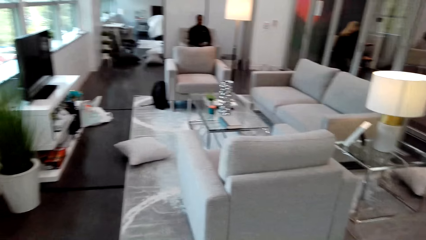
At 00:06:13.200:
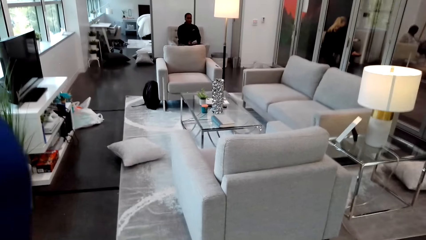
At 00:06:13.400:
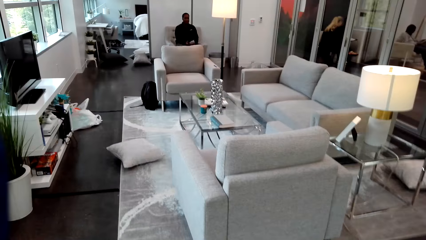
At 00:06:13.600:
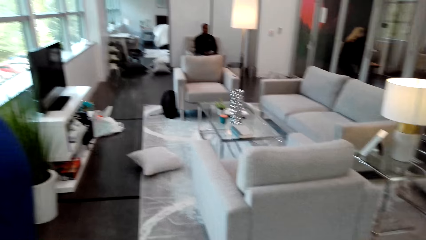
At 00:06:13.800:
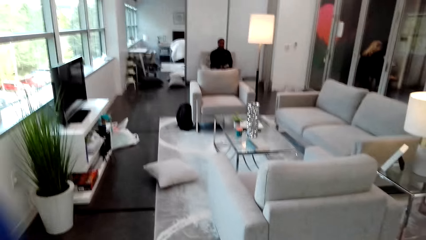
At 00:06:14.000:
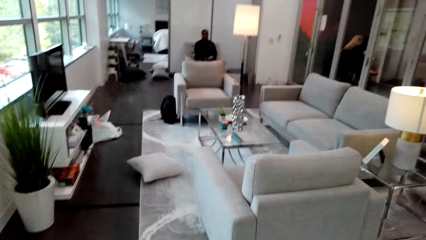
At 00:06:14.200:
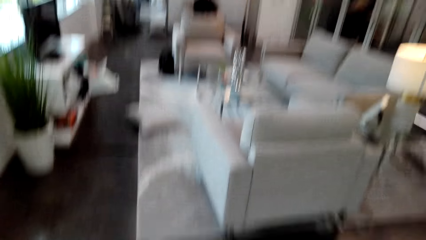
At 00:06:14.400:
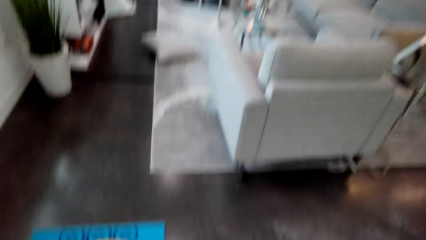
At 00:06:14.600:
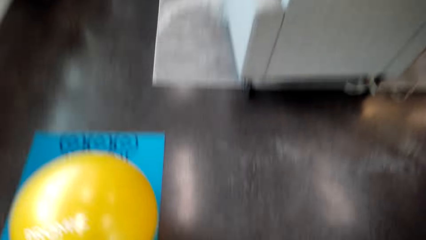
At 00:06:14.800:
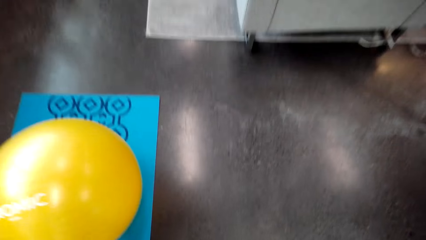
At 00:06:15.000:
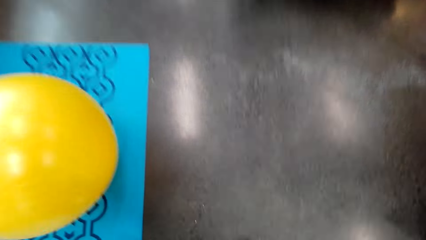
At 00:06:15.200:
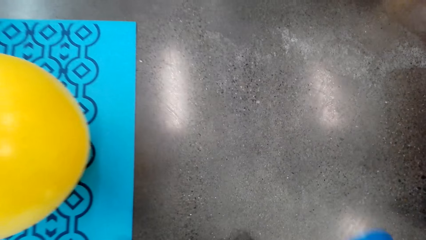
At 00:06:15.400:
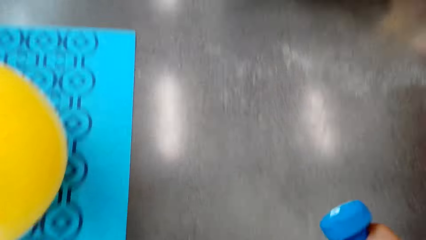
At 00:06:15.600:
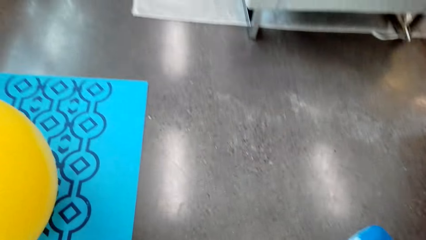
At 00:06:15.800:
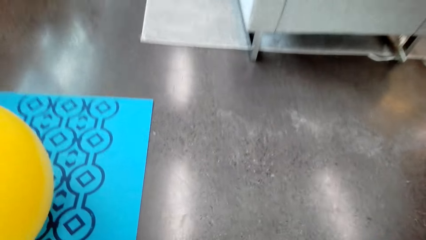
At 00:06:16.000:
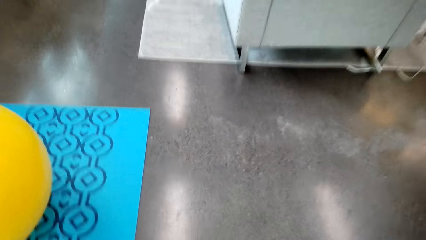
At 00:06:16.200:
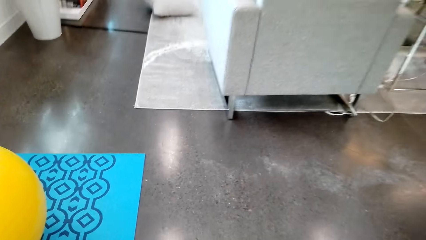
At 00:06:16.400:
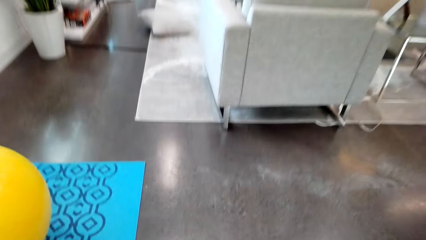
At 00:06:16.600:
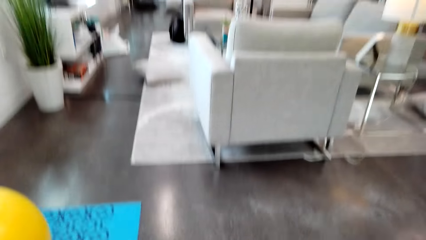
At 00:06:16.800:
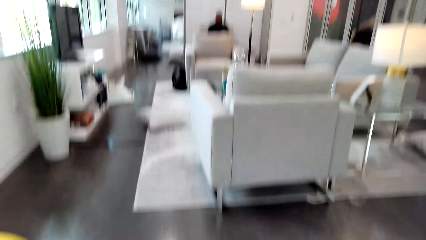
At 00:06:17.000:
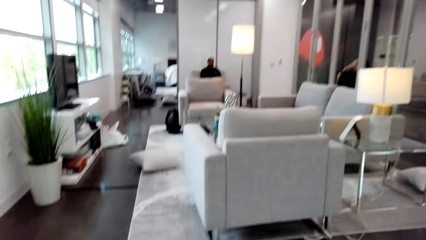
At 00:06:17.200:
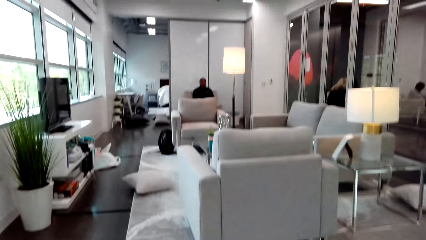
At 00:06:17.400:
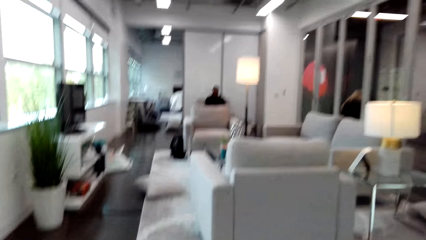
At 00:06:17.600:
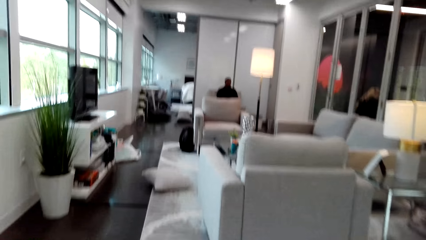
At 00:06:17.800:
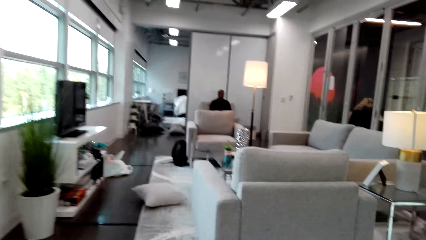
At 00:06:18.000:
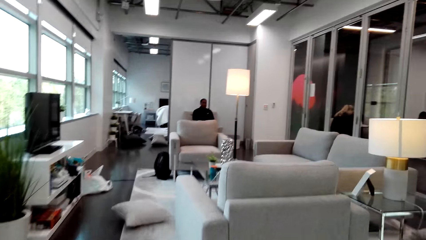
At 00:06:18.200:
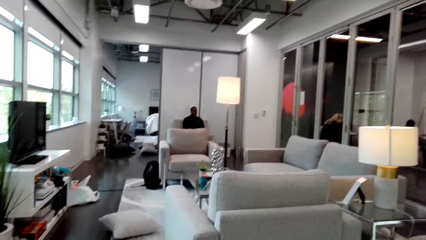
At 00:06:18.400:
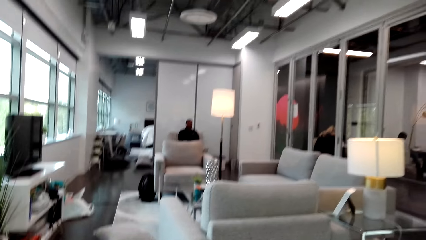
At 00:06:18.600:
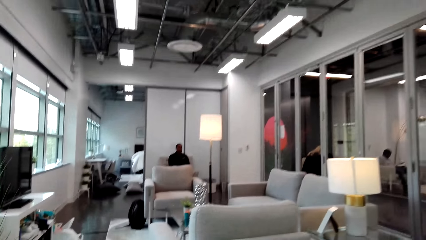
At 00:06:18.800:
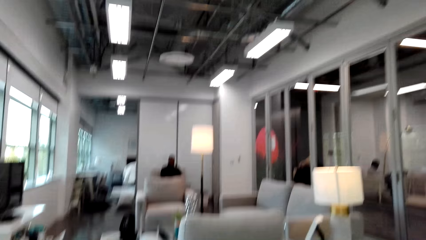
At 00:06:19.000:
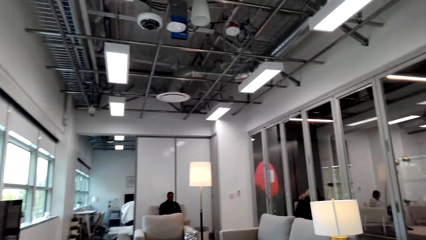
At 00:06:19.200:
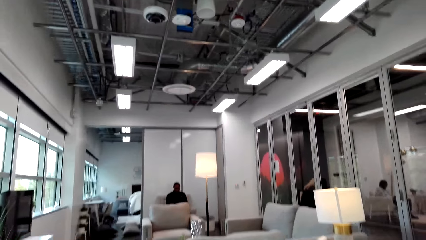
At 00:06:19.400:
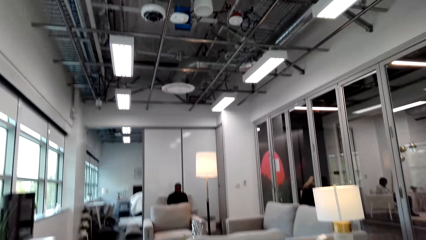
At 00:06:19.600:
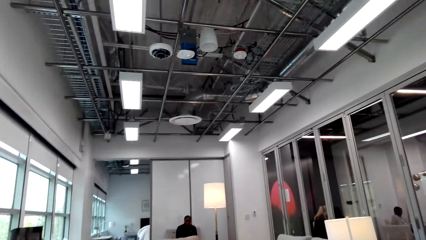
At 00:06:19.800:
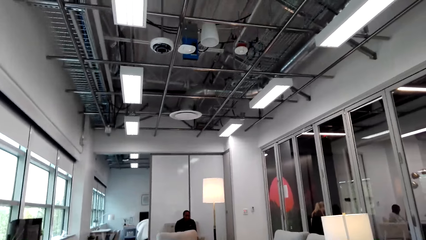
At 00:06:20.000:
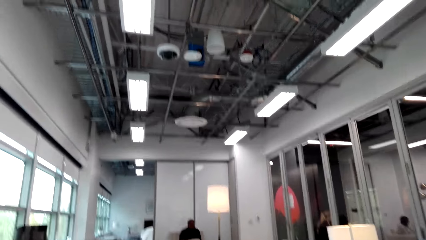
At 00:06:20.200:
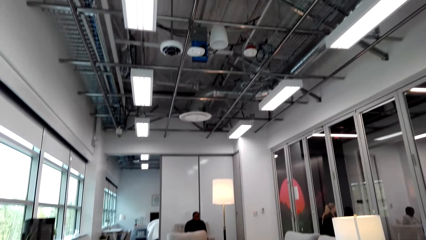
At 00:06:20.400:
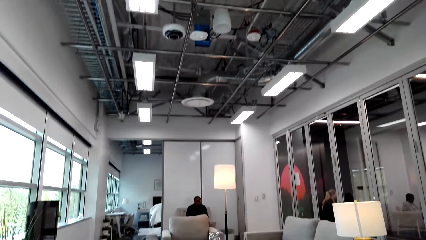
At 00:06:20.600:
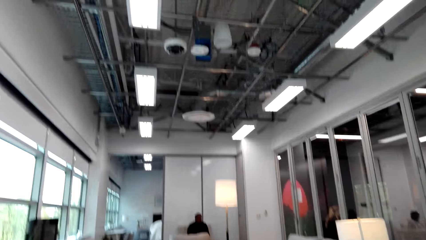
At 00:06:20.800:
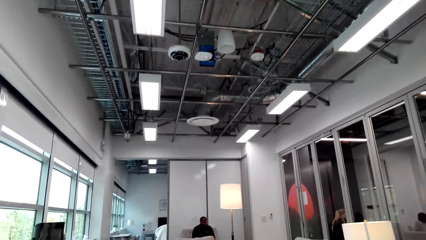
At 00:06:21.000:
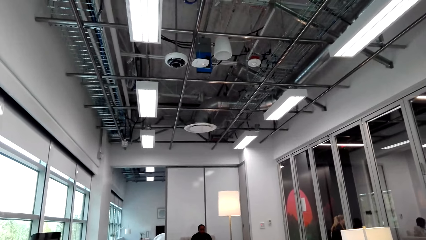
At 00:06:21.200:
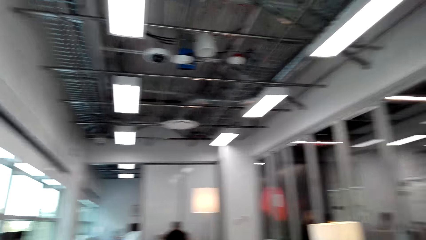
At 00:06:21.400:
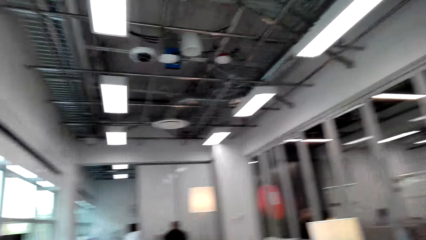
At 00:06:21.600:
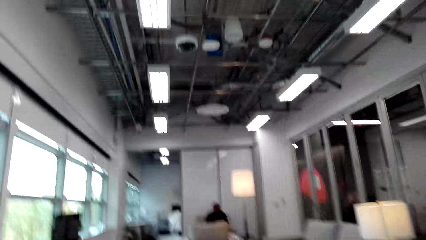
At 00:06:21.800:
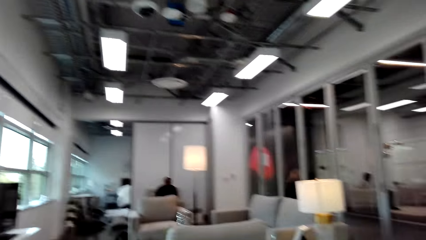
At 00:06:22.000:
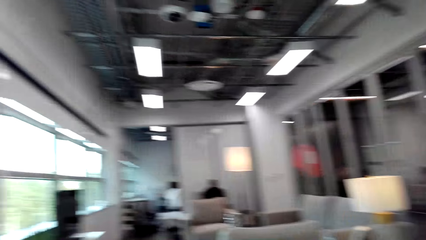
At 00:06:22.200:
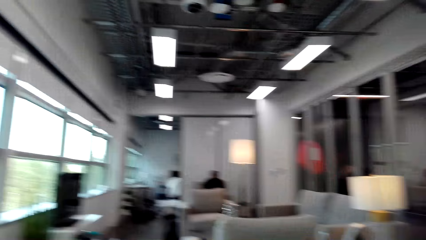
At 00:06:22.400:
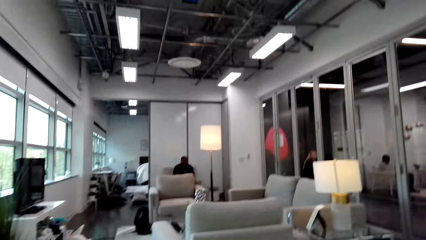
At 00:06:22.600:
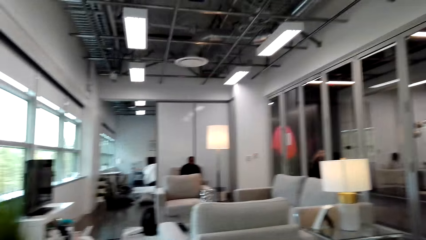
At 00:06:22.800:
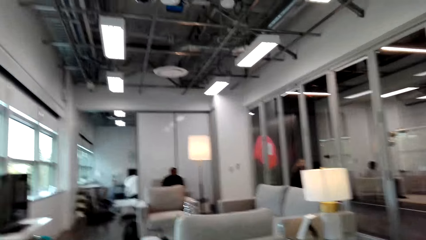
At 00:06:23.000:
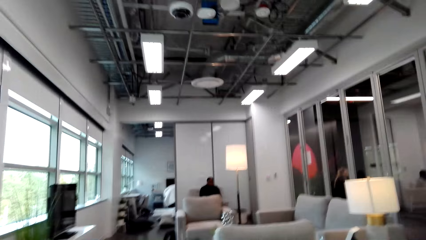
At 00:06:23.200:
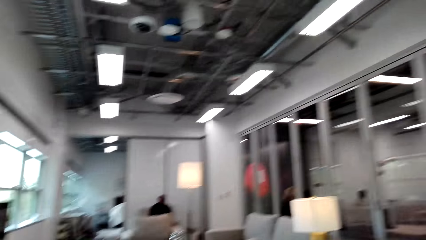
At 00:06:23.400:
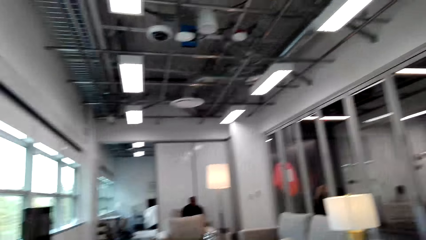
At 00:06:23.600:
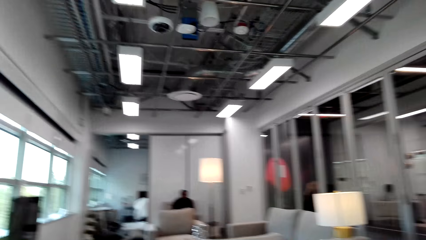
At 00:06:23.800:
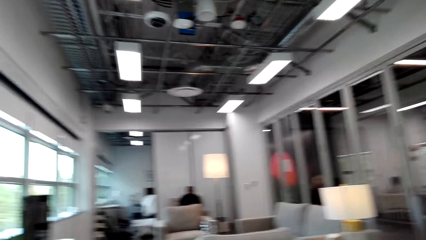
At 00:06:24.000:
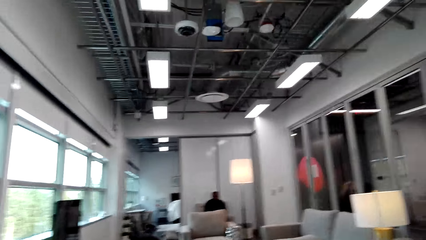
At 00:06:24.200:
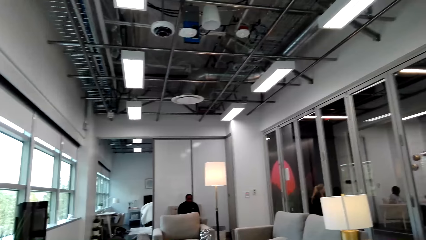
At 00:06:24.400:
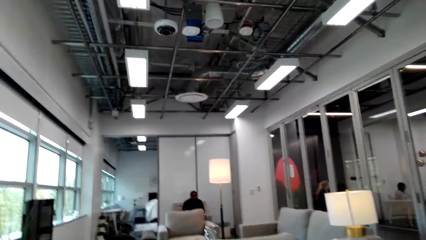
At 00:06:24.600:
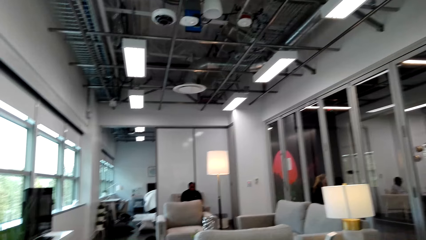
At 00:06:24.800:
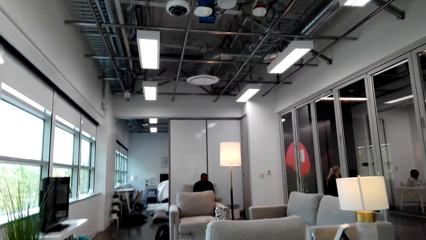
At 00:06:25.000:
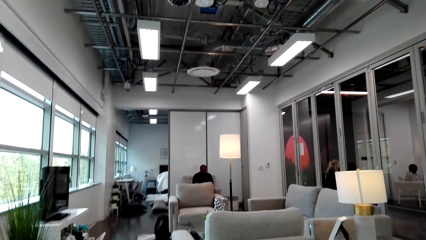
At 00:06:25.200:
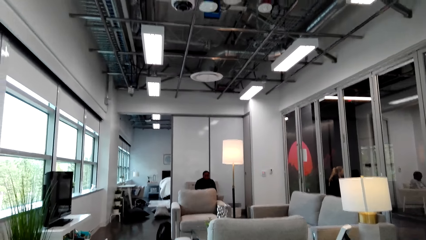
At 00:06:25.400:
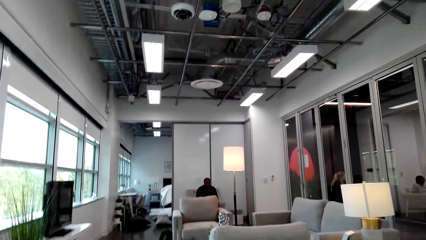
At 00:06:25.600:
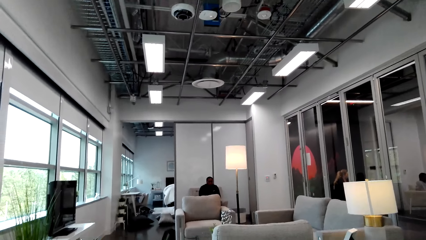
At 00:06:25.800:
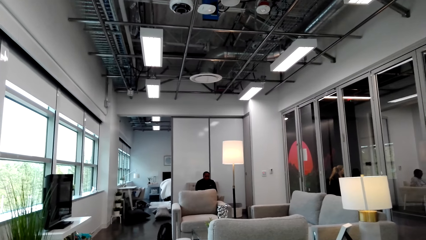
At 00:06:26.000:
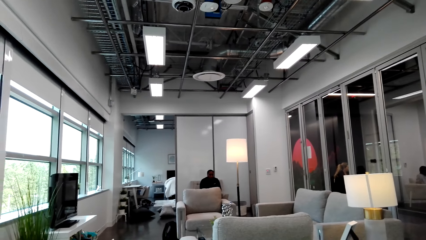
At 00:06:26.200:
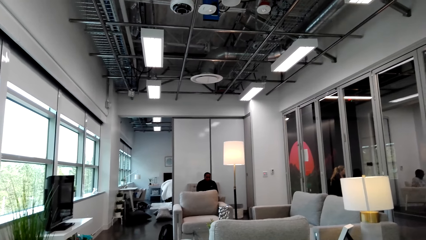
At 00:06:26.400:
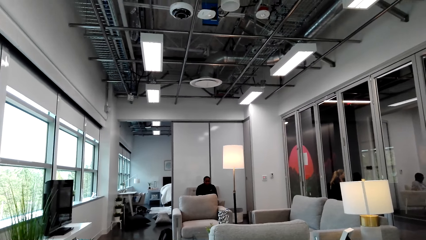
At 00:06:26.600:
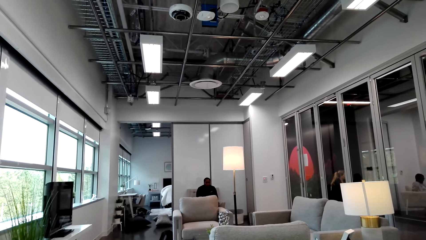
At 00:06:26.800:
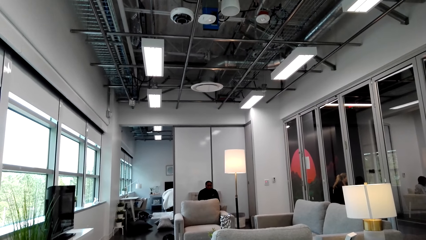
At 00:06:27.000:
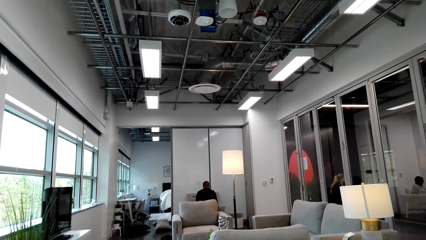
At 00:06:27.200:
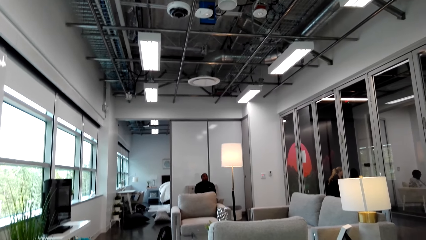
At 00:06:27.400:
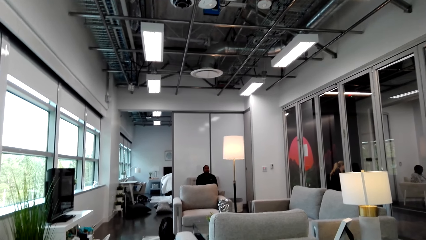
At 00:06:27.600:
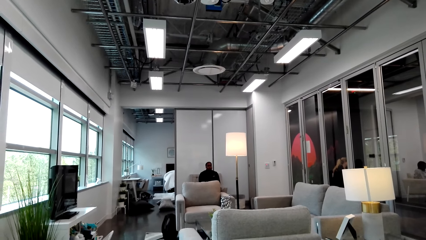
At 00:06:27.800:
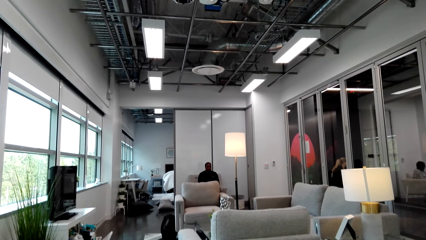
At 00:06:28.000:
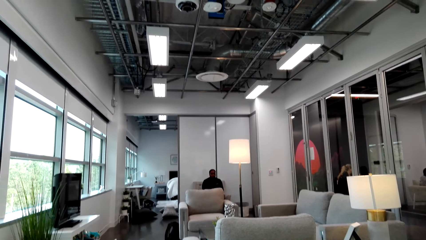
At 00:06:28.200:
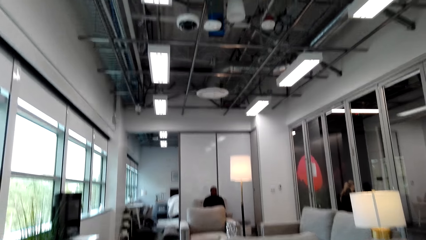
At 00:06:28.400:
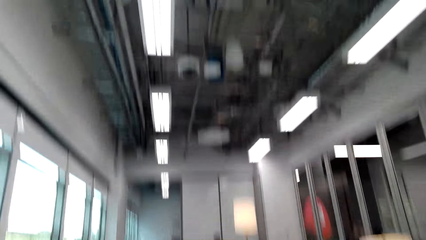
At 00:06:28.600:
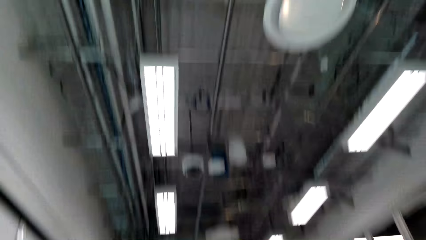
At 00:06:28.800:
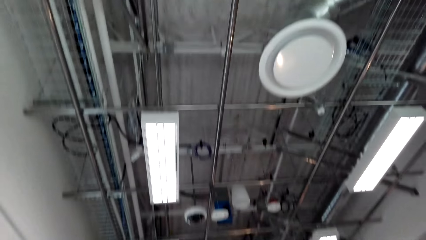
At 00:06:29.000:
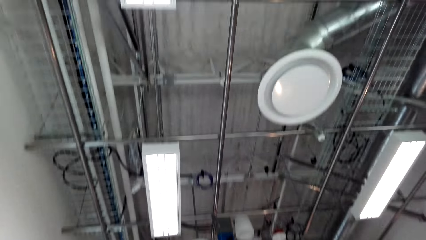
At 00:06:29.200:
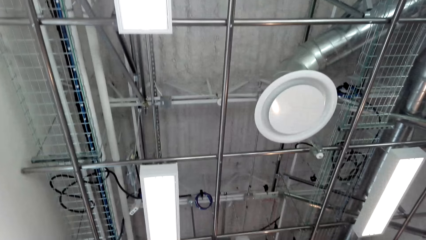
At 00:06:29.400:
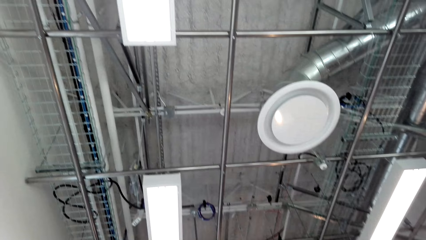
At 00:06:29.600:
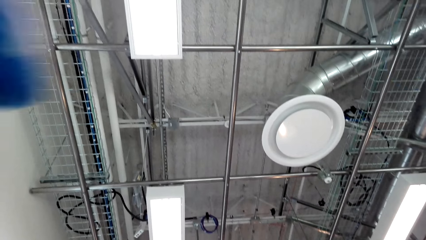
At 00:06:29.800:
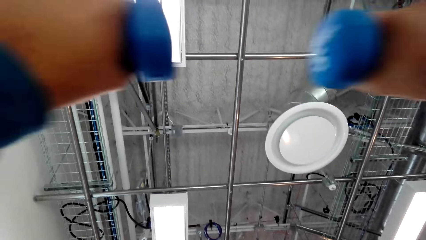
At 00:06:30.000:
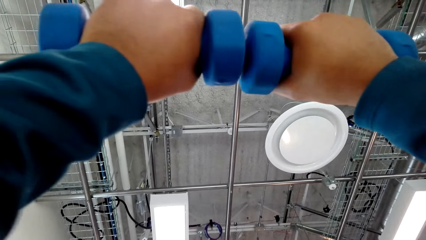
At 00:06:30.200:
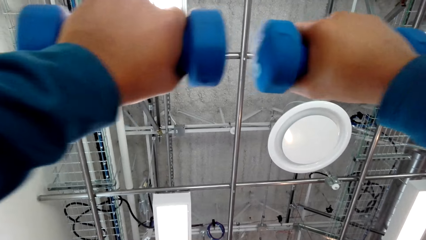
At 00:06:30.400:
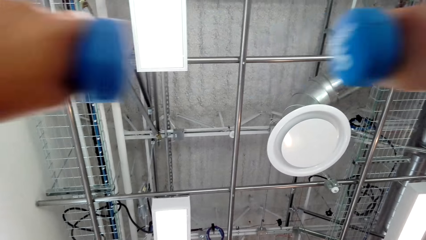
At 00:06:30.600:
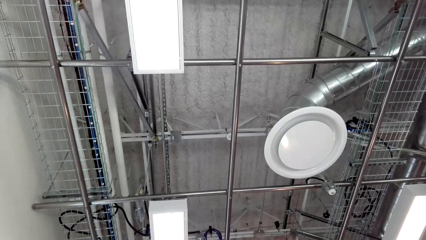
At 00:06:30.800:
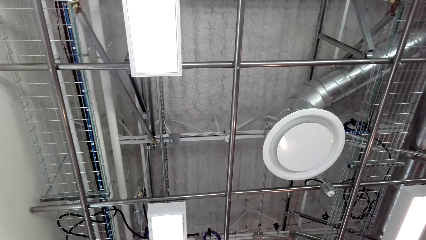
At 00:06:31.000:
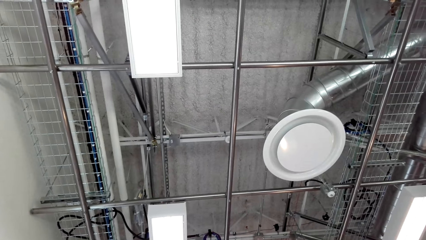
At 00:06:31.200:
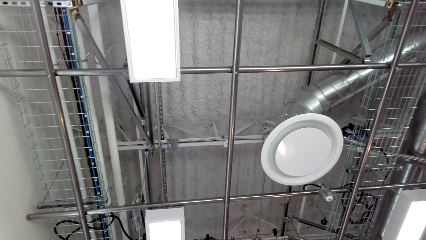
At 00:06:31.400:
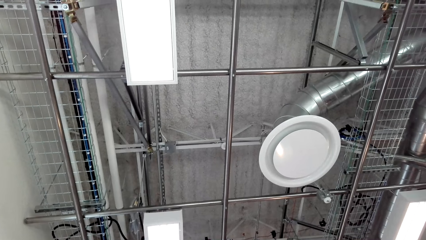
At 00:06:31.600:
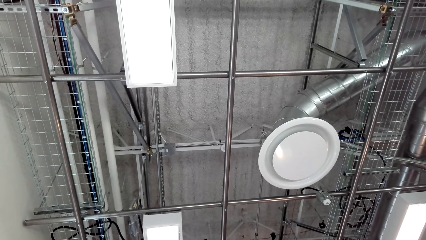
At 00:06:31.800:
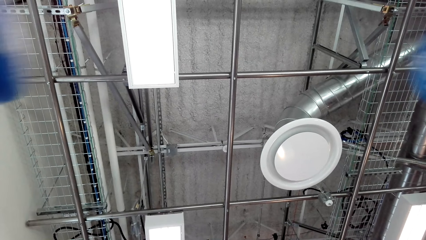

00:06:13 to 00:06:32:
The camera wearer unfolds the yoga mat. They sleep on the yoga mat. They look up at the roof. They do a dumbbell exercise.
